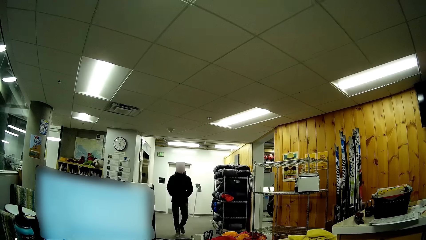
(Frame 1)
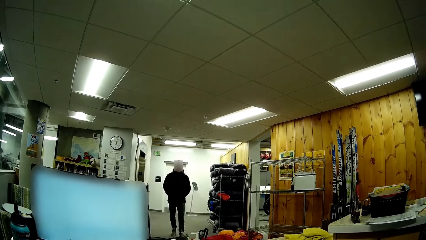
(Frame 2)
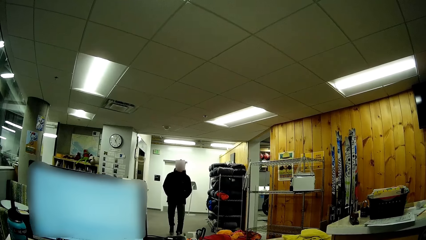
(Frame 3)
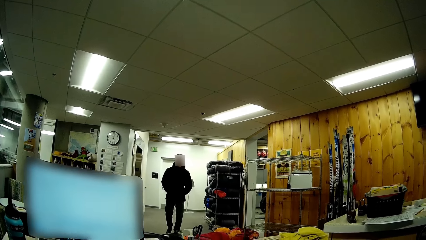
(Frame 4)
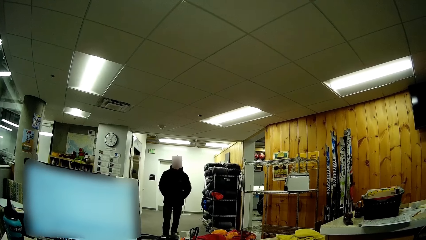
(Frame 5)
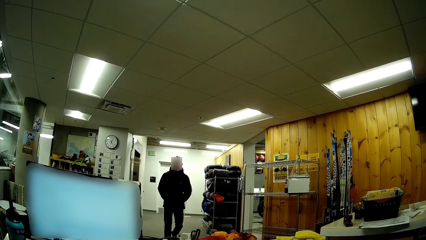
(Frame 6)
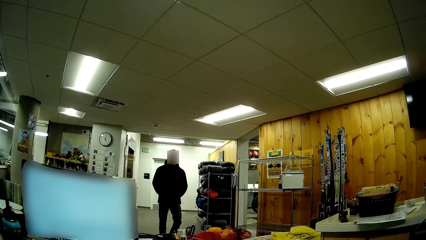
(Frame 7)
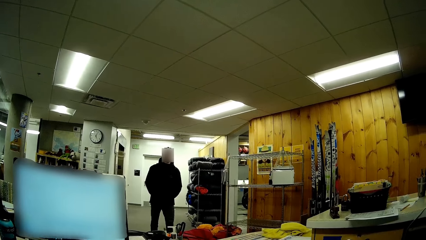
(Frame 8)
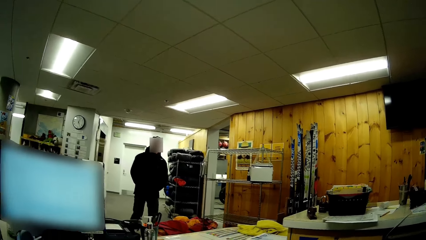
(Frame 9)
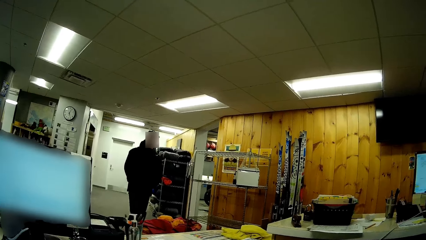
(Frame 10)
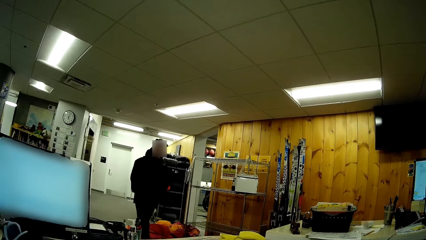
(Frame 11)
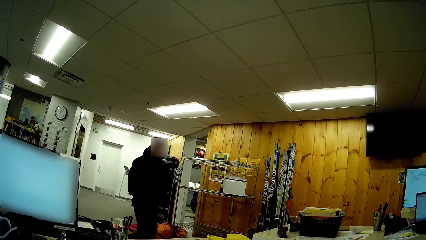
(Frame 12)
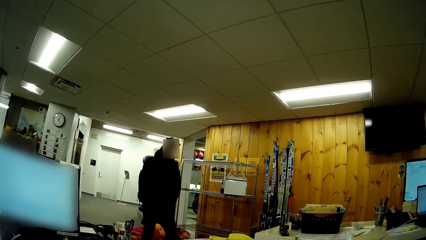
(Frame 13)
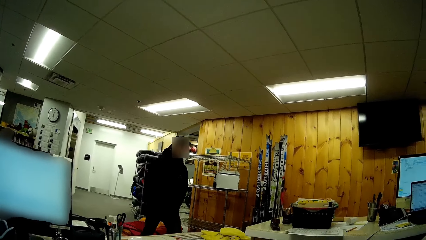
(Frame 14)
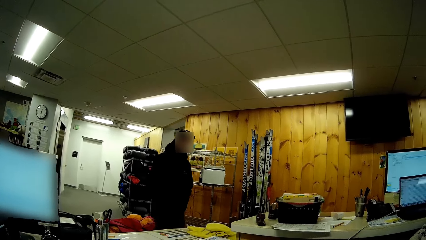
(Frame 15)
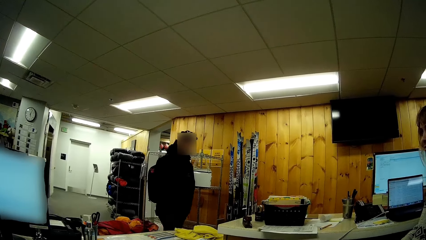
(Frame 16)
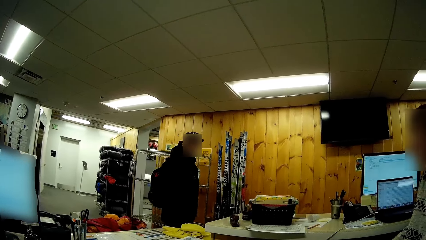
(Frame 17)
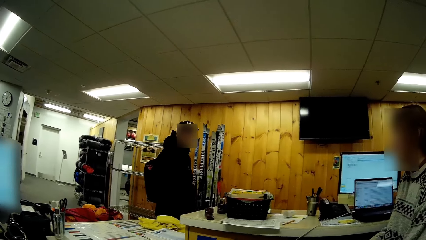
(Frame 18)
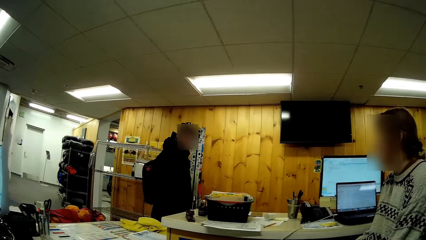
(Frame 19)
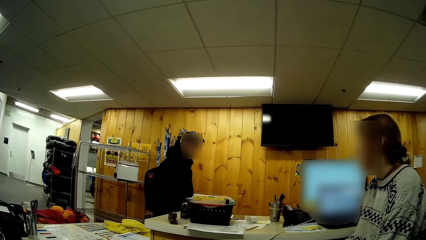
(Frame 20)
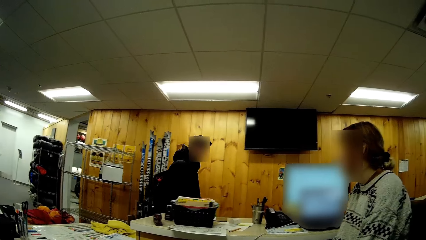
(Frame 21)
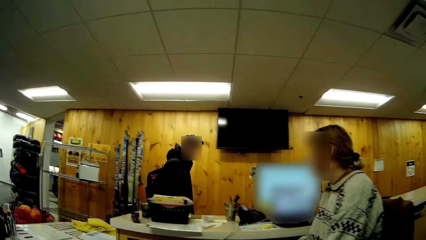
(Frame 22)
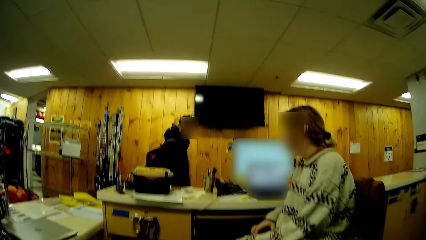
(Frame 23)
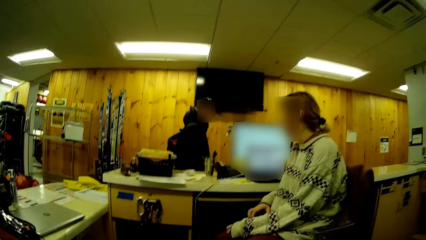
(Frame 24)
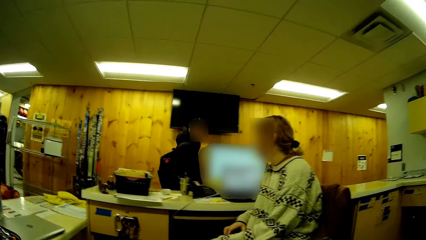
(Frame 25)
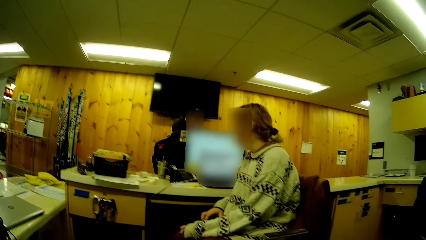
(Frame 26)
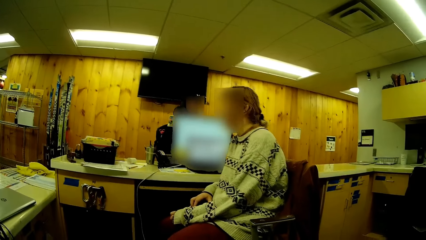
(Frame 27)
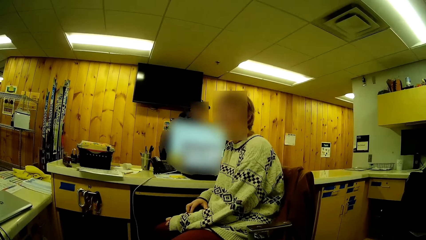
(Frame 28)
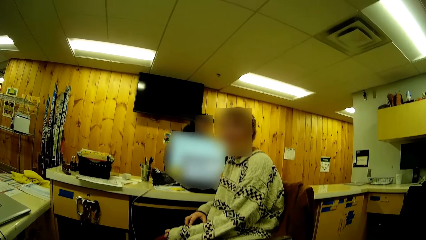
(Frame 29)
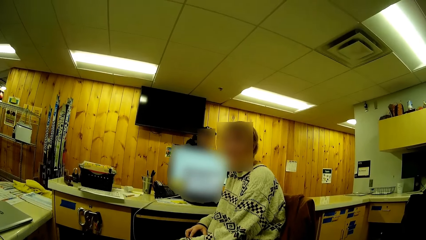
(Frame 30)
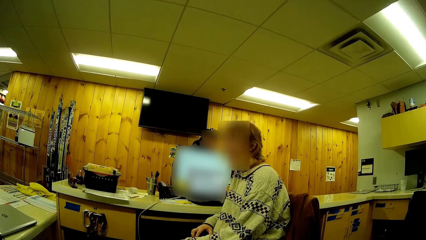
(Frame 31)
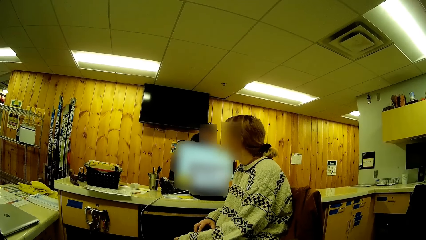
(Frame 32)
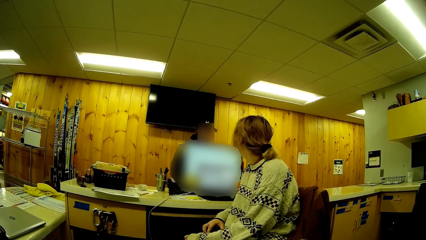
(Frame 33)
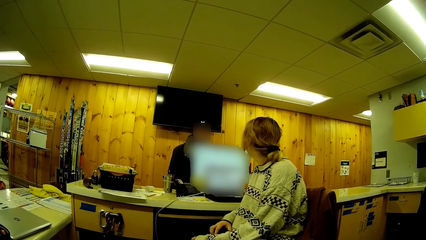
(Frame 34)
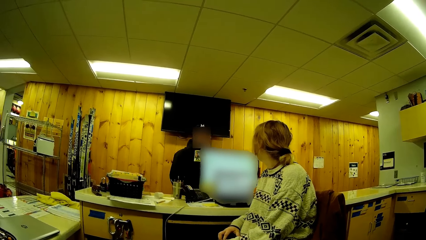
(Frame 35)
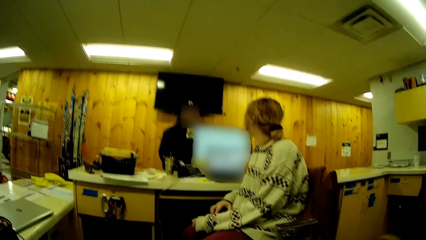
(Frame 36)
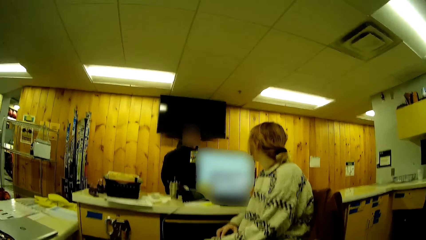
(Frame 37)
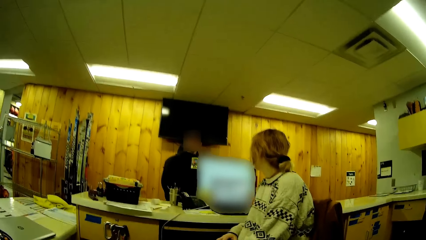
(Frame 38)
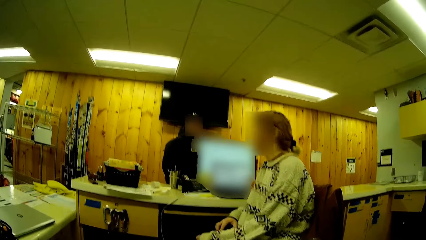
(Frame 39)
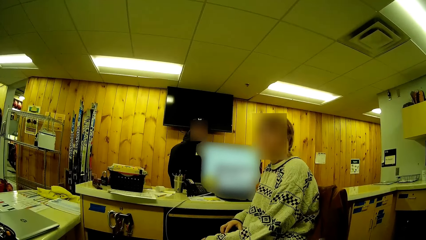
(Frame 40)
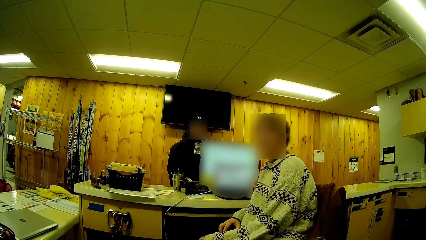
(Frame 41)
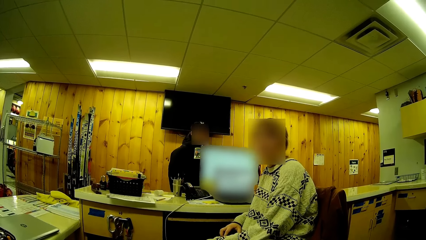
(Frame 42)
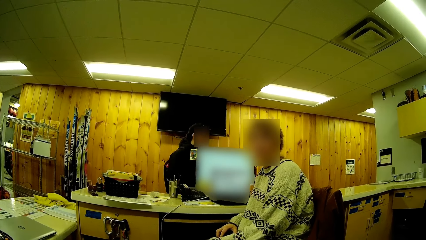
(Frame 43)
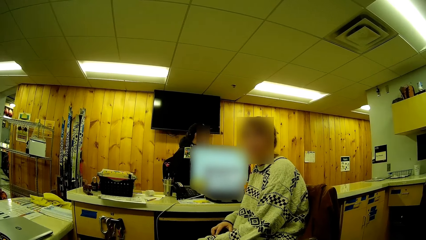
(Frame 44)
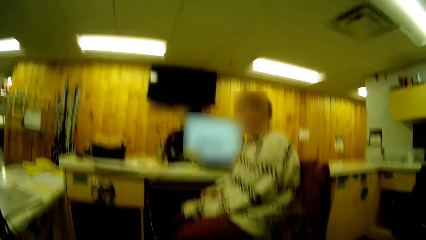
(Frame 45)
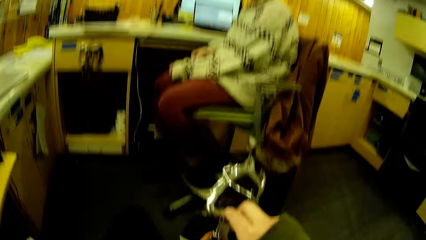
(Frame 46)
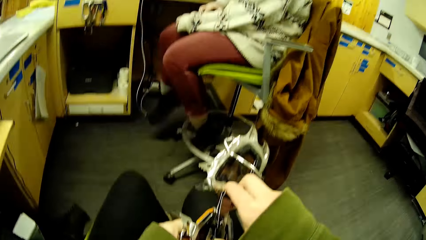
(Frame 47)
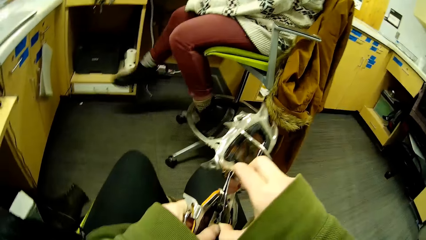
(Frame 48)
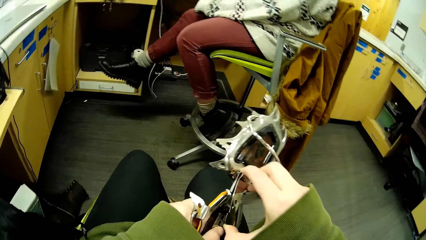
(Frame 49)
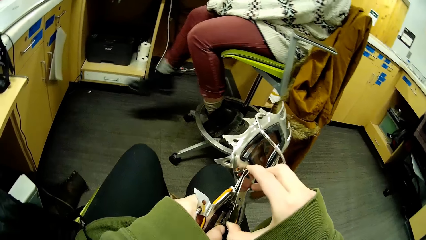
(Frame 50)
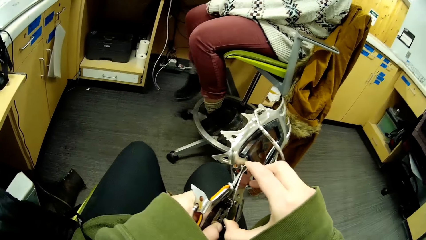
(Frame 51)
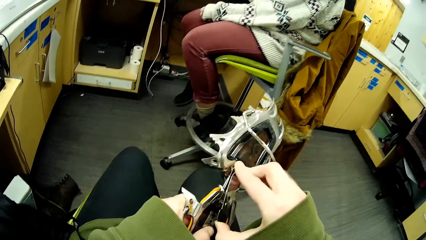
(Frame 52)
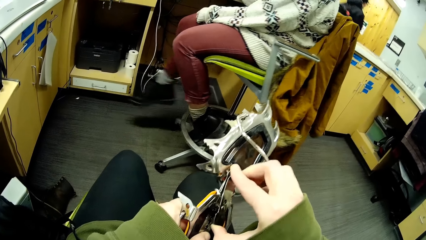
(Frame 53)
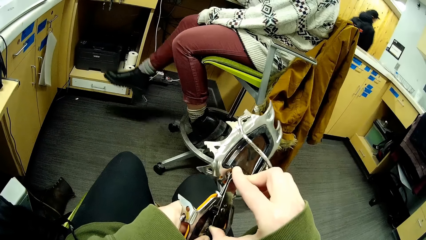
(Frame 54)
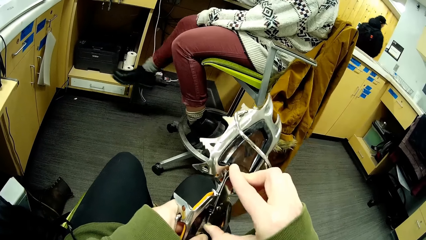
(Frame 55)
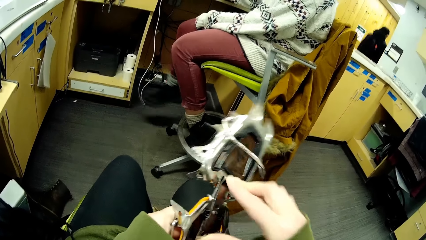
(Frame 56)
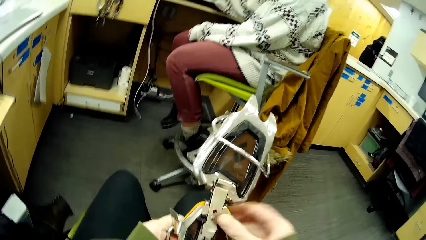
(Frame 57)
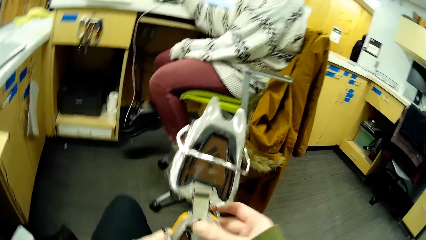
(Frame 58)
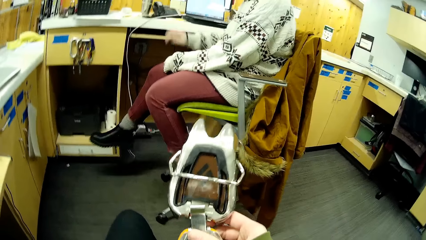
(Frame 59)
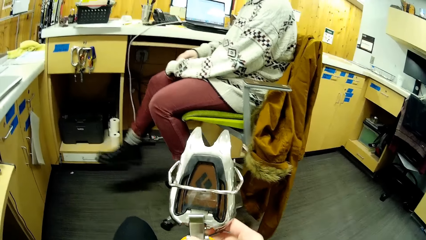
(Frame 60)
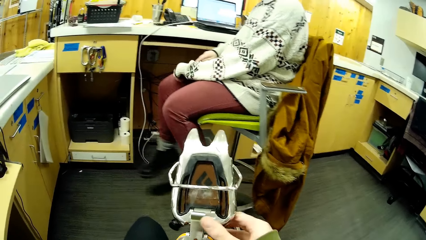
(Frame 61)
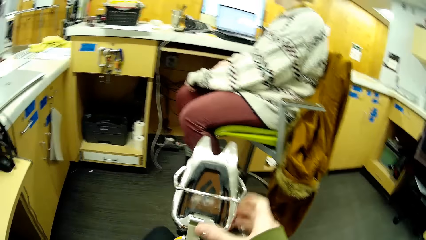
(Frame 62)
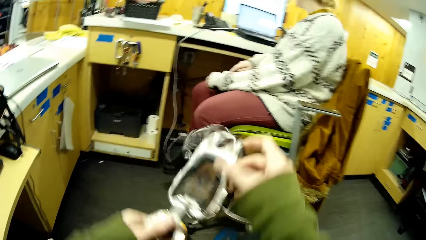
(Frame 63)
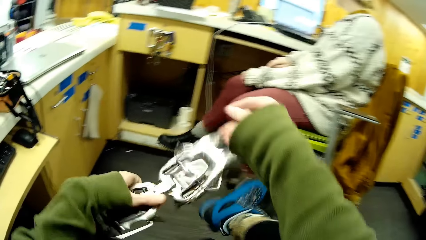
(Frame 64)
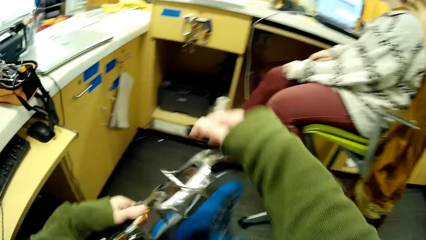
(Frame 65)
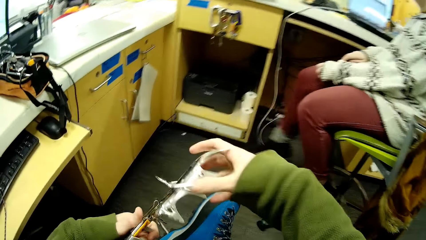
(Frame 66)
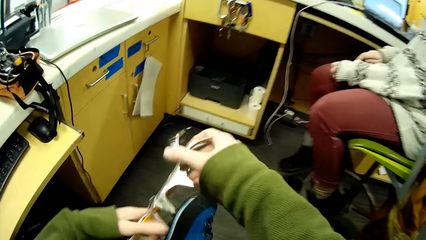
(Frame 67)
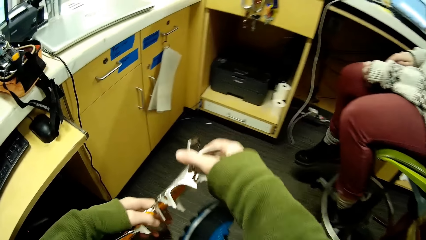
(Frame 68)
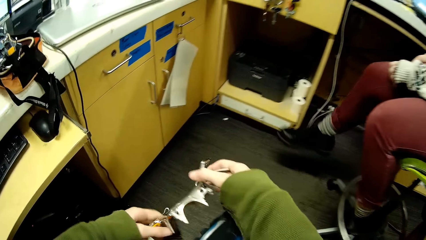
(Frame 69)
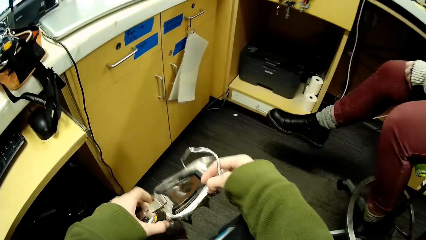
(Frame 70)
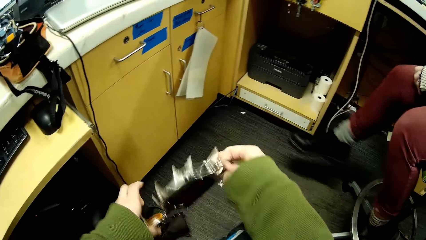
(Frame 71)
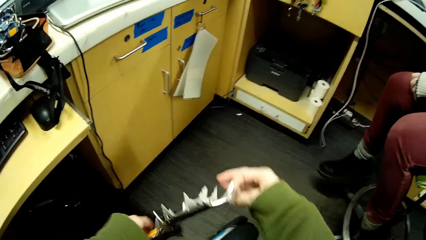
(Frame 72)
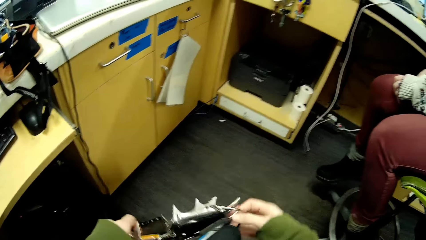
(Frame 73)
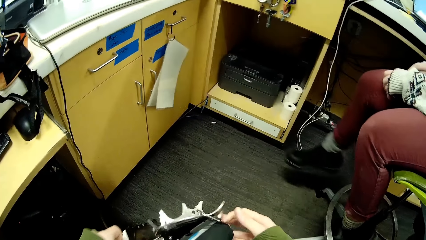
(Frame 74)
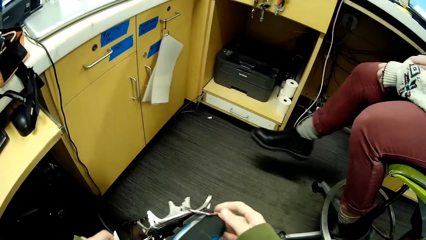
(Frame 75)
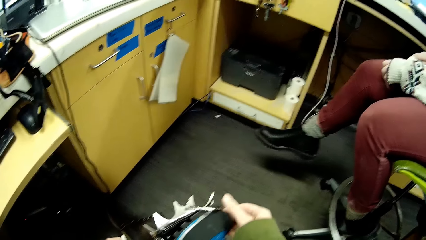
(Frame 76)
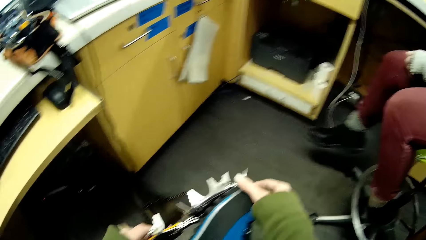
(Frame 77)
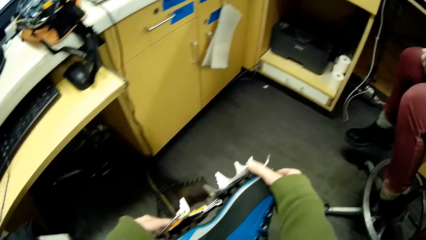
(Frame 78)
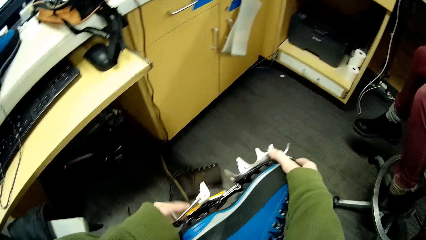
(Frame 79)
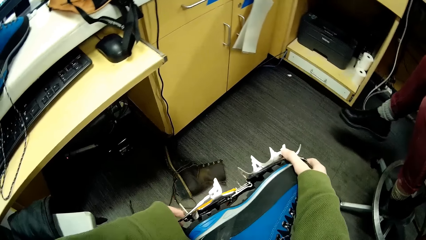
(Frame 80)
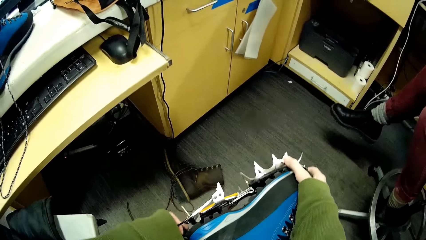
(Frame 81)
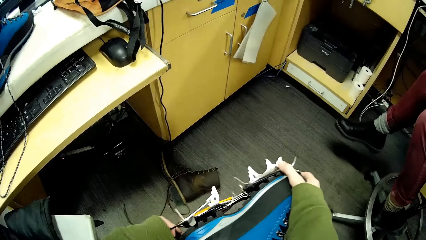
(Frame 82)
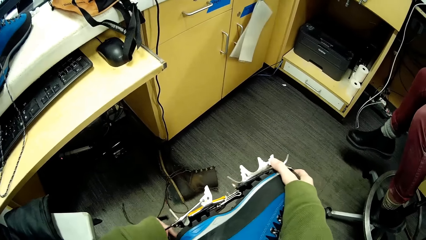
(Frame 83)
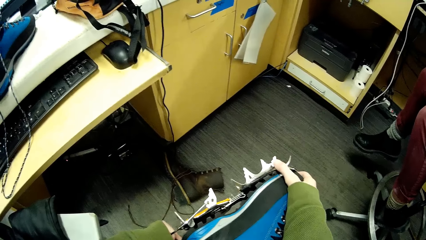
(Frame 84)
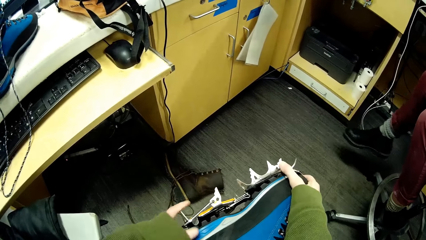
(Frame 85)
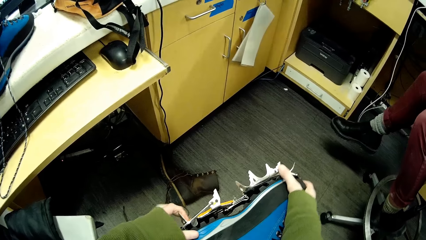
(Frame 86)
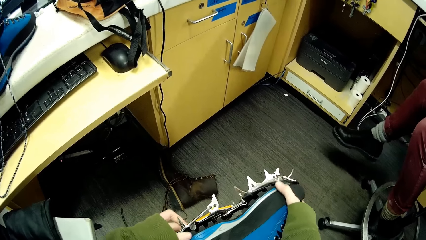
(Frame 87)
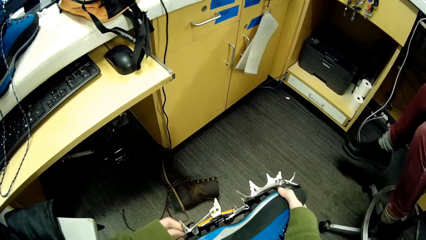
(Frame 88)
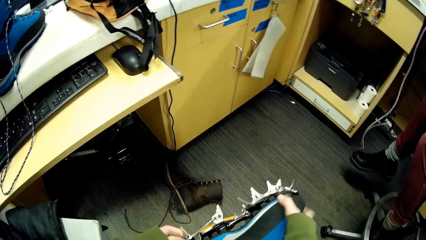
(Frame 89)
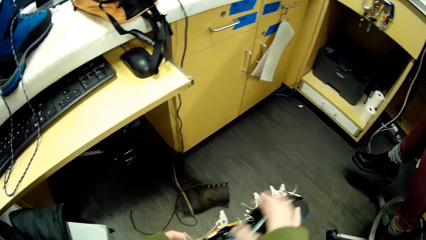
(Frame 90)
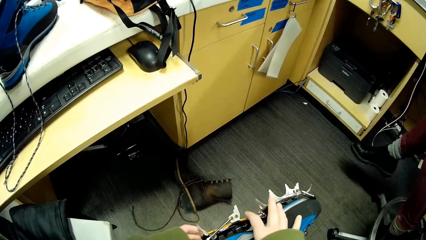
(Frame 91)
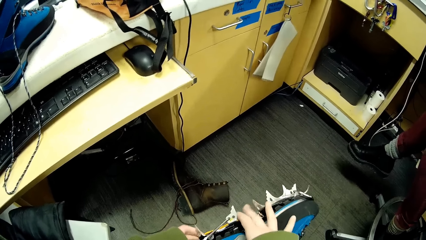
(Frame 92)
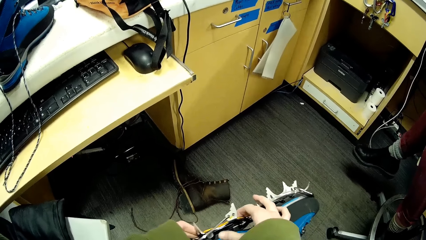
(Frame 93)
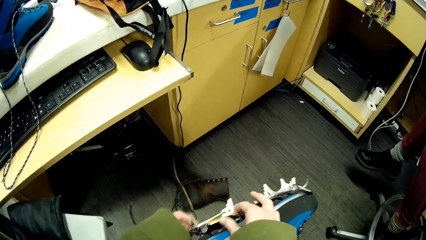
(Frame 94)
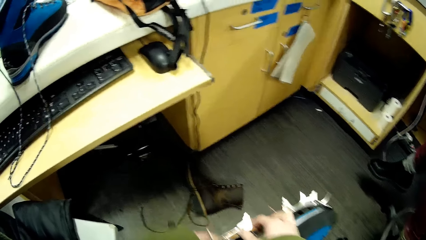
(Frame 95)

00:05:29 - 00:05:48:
The camera wearer looks around. A person walks in the room. The camera wearer dialogues with another person and a third person. They adjust the safety boot belt. They put something under the shoes.
